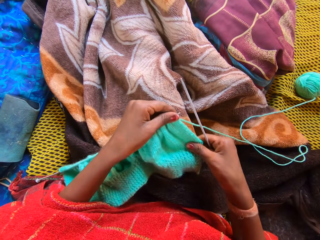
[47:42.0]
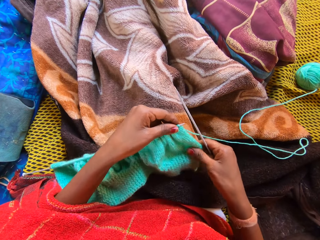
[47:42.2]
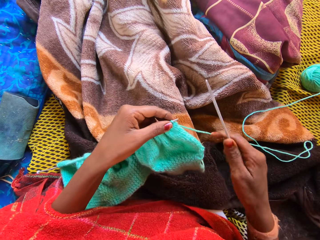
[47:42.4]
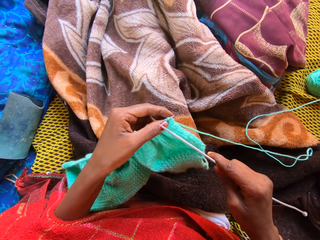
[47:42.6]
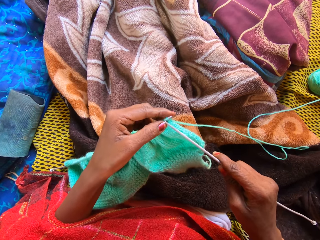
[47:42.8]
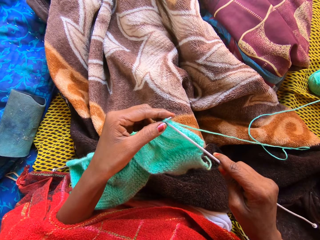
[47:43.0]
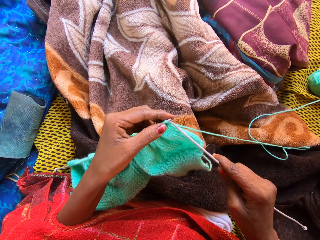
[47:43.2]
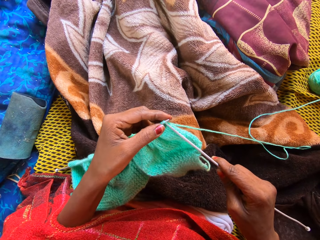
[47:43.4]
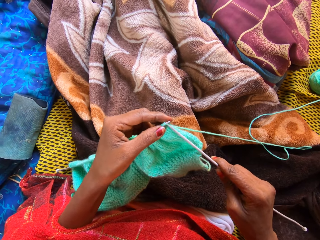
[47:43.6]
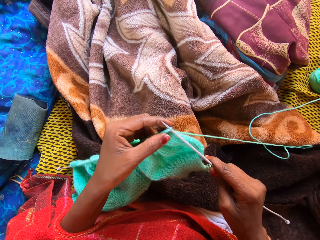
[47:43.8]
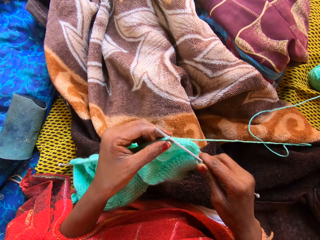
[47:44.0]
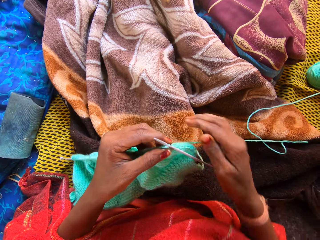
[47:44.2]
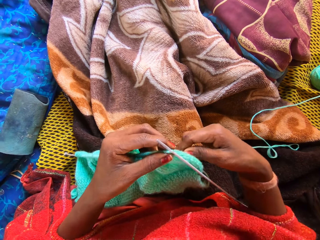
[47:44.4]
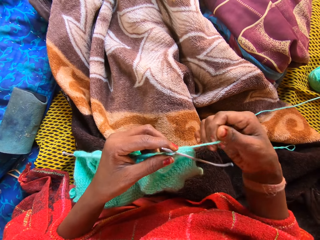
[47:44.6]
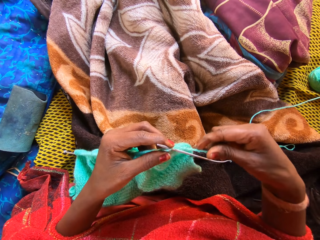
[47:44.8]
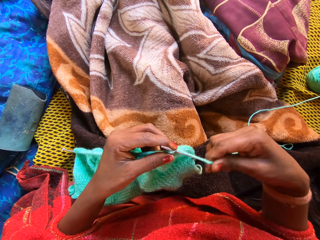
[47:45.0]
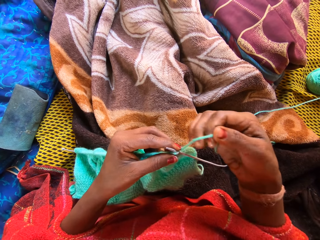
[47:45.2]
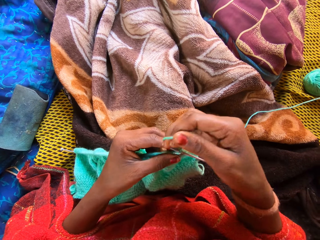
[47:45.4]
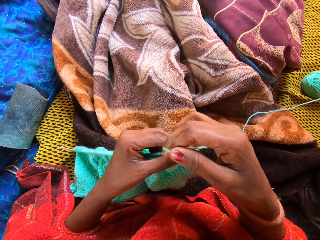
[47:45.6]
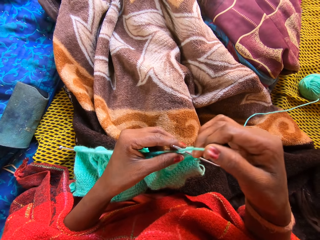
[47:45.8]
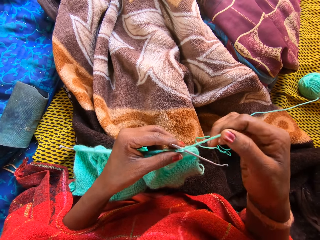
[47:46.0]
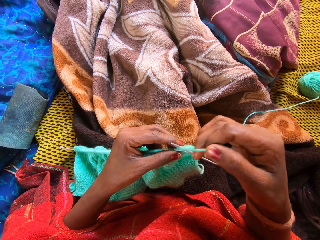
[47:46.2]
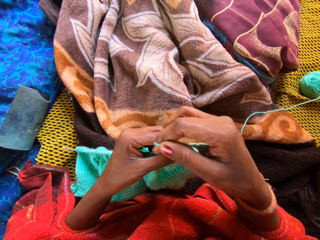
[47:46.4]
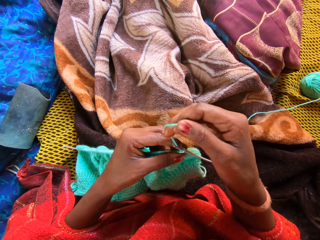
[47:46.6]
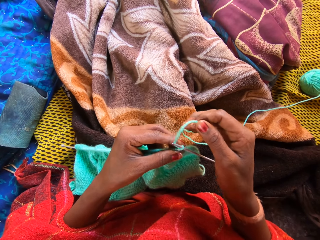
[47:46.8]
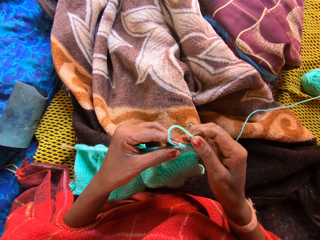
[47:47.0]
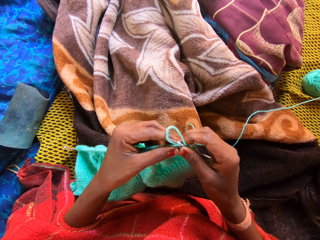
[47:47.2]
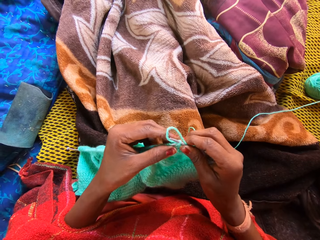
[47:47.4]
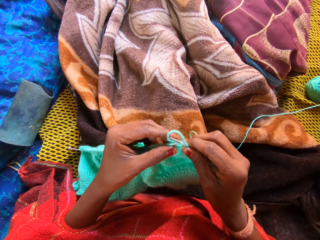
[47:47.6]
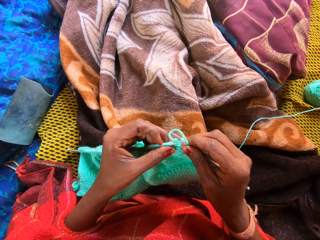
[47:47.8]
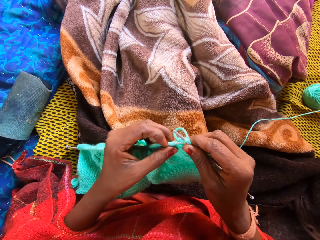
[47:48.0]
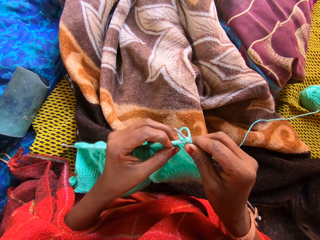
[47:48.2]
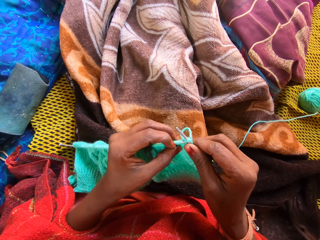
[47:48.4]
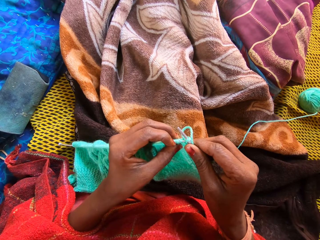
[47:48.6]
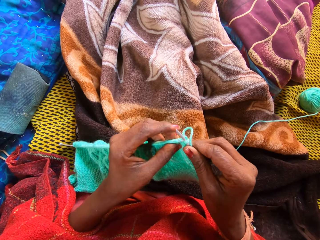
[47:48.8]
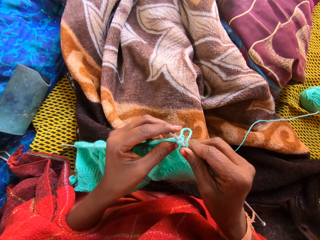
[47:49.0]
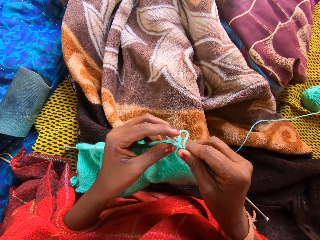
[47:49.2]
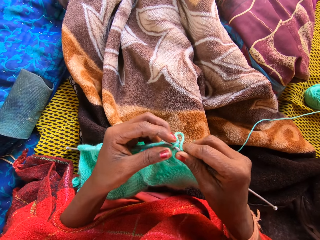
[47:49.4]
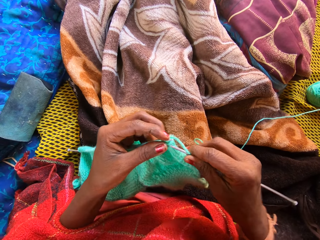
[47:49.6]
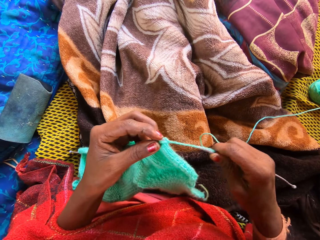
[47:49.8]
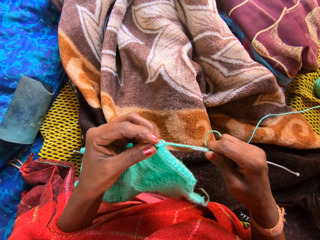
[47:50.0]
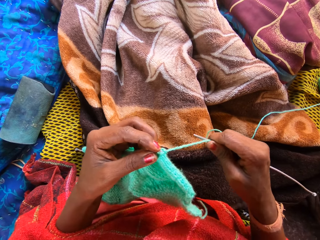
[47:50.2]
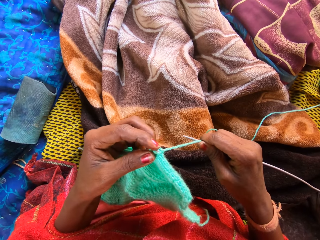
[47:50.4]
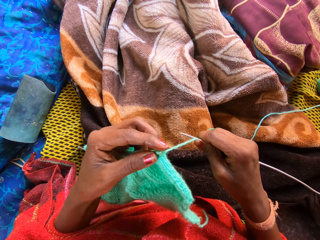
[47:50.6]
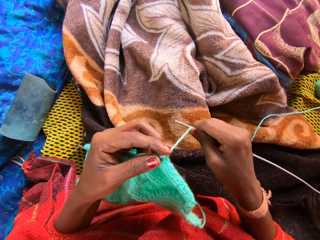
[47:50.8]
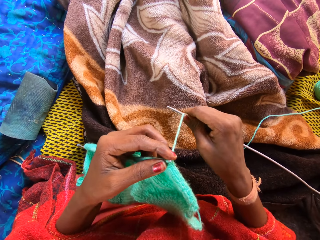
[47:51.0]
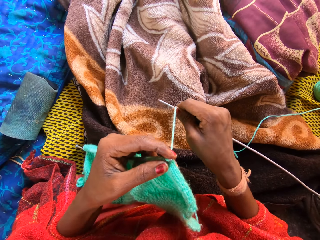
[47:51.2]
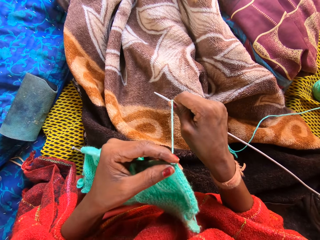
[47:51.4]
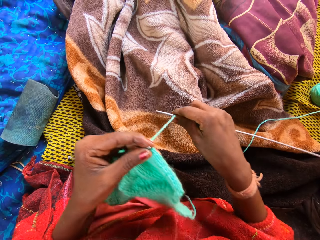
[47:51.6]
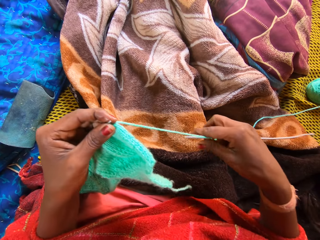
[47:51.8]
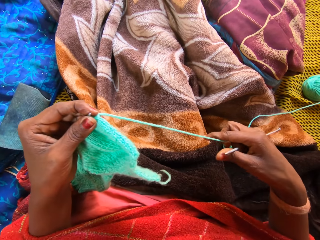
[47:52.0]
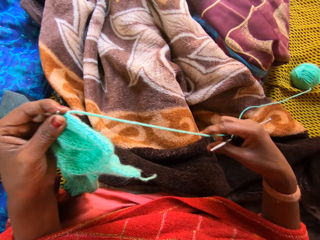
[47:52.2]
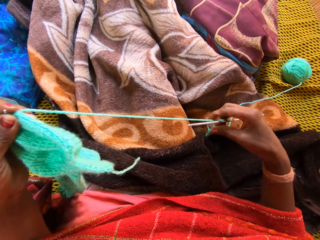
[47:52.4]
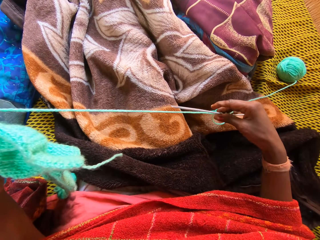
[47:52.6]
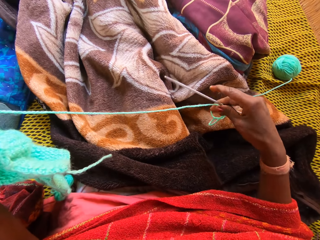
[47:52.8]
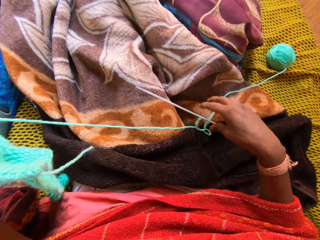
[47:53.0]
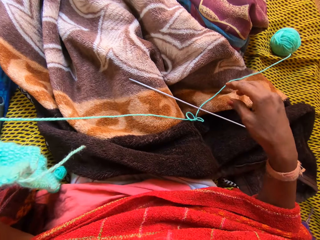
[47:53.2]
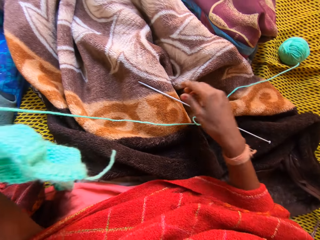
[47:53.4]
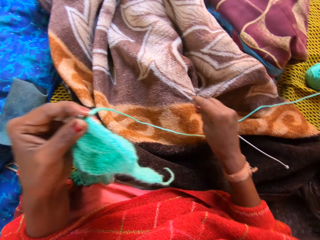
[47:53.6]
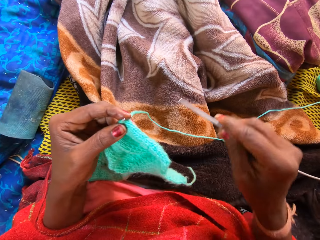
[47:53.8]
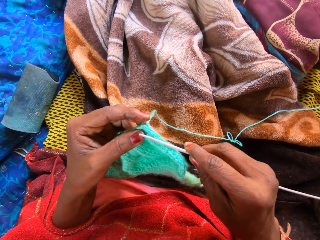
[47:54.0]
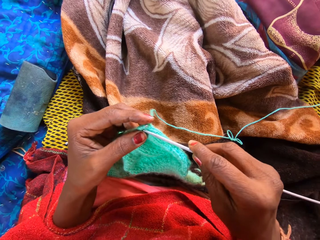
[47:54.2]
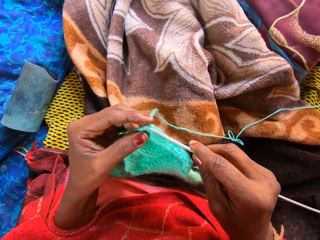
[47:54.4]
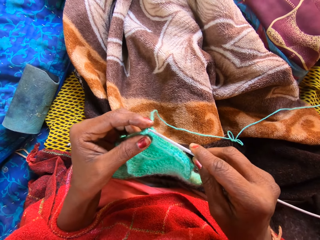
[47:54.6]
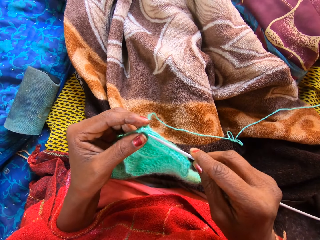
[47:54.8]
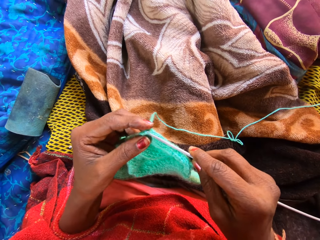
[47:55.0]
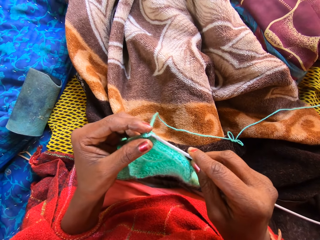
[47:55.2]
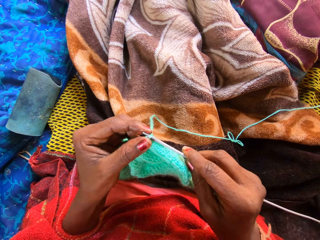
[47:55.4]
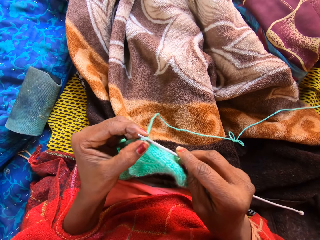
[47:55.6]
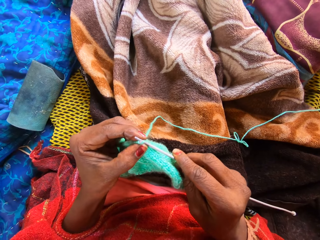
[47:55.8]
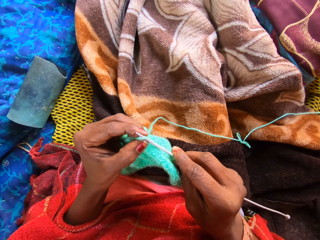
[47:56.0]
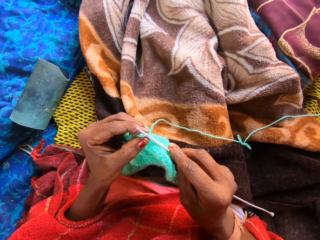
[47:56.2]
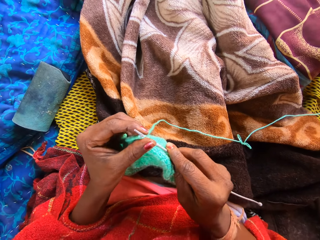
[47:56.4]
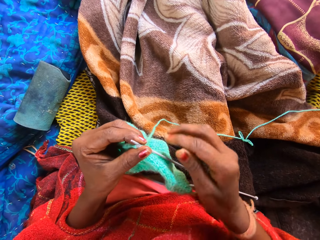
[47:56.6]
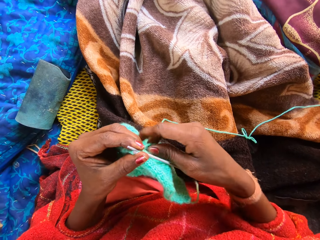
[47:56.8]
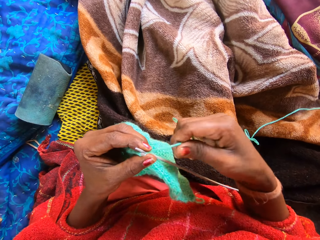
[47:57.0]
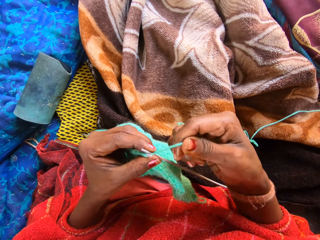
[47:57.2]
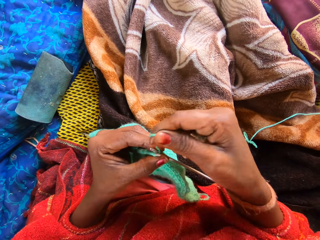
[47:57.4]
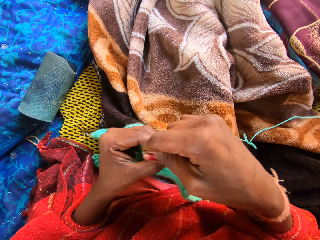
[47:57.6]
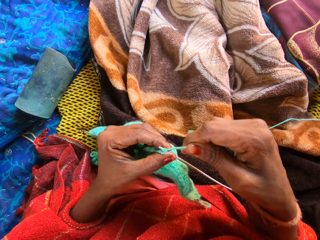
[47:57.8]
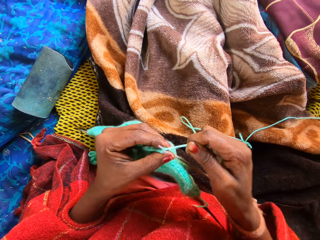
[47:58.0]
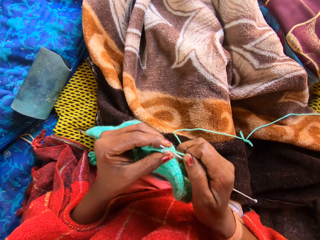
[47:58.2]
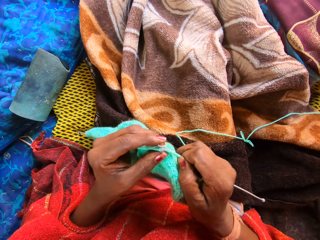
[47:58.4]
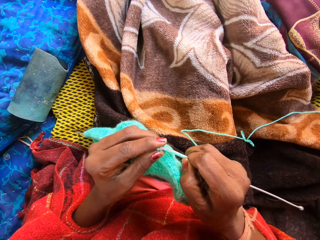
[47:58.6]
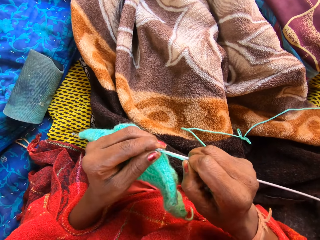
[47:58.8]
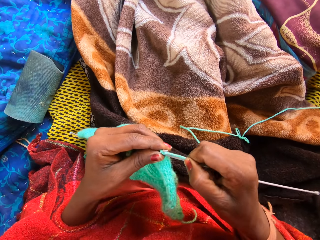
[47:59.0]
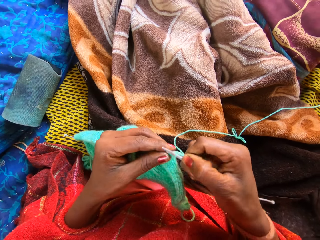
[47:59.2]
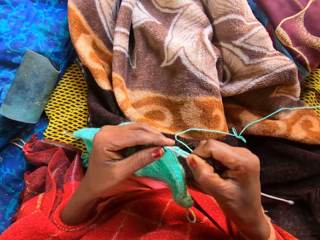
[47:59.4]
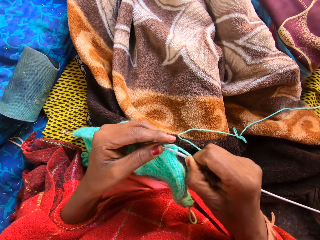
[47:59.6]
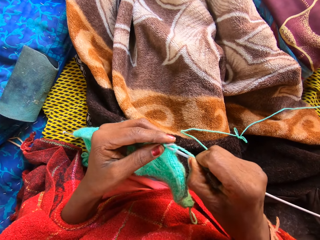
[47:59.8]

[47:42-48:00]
The camera wearer aligns the garment. She knits the yarn with knitting pins in her hands. She pulls the thread. She drops the knitting pin or needle on her lap with her right hand. She picks up the knitting needle and knits the garment.
